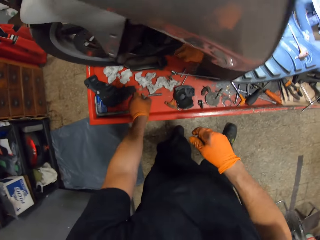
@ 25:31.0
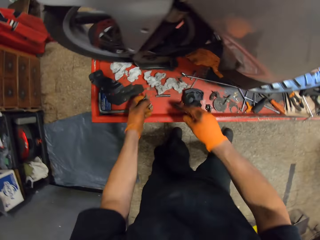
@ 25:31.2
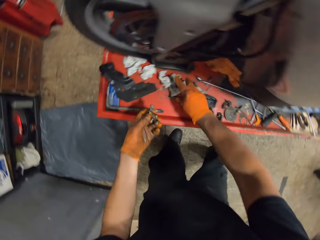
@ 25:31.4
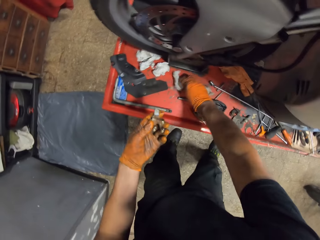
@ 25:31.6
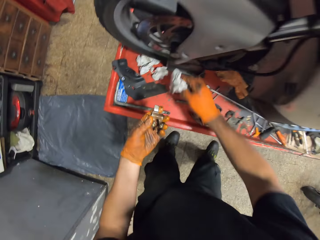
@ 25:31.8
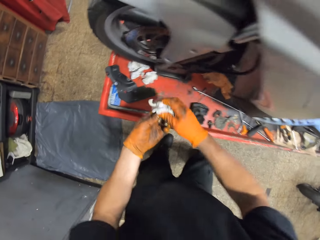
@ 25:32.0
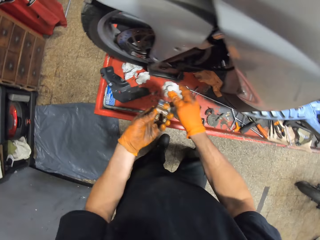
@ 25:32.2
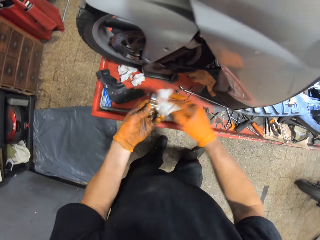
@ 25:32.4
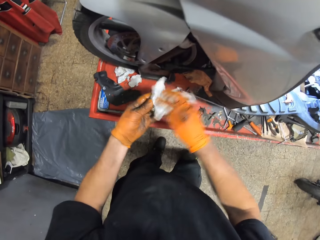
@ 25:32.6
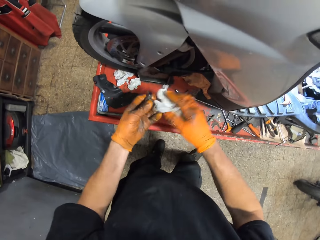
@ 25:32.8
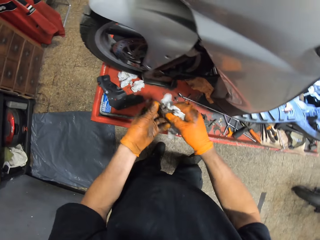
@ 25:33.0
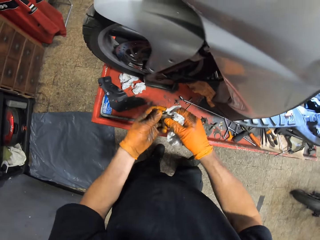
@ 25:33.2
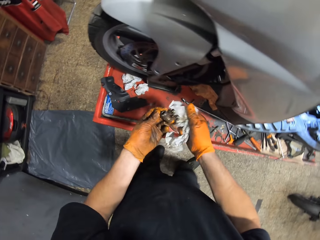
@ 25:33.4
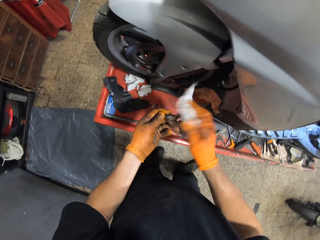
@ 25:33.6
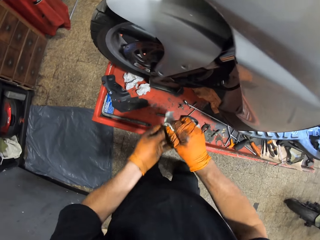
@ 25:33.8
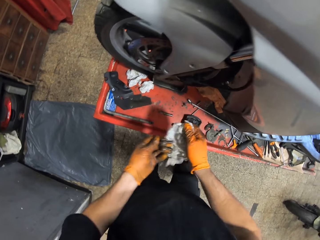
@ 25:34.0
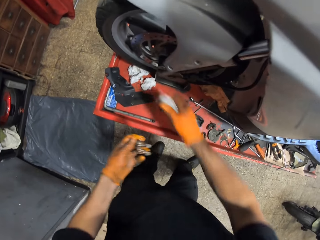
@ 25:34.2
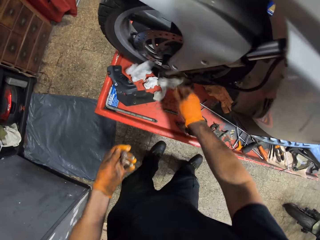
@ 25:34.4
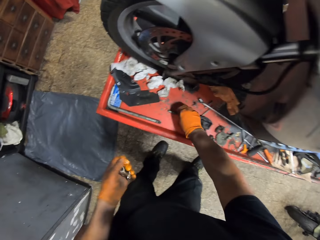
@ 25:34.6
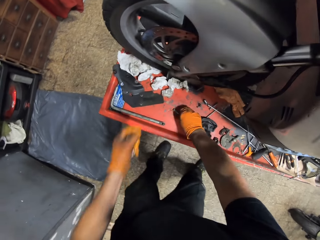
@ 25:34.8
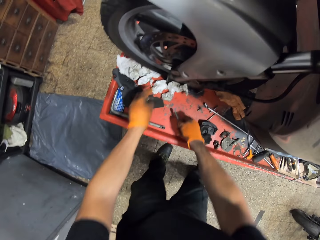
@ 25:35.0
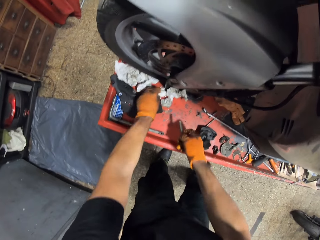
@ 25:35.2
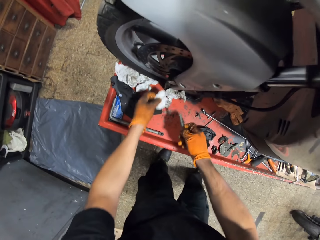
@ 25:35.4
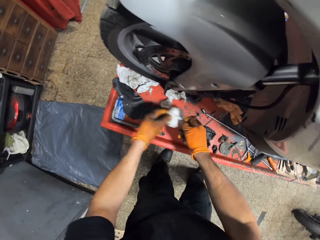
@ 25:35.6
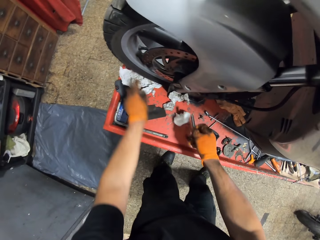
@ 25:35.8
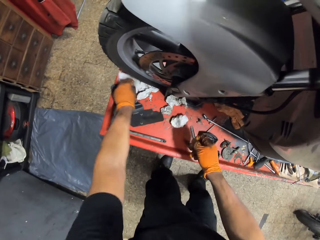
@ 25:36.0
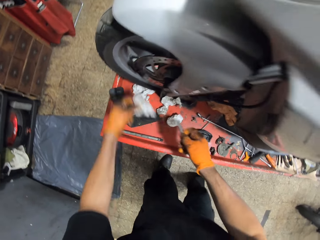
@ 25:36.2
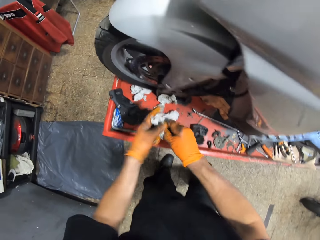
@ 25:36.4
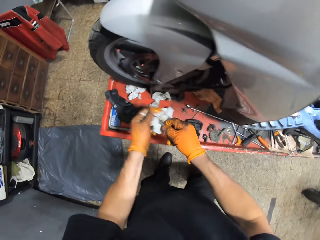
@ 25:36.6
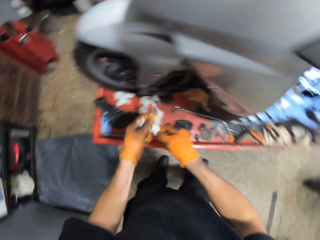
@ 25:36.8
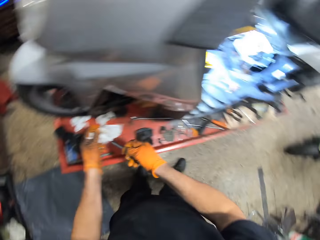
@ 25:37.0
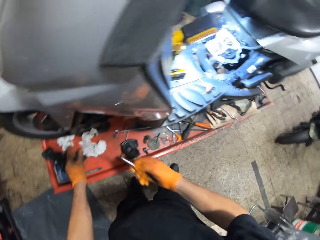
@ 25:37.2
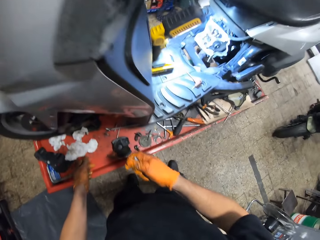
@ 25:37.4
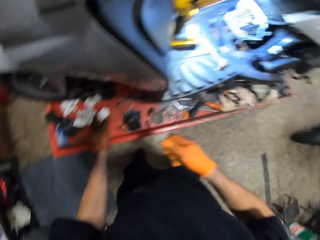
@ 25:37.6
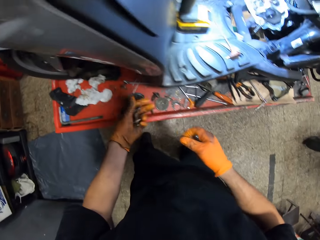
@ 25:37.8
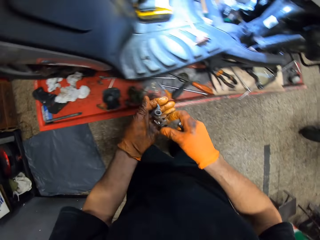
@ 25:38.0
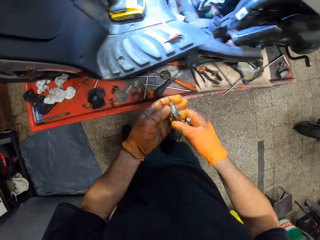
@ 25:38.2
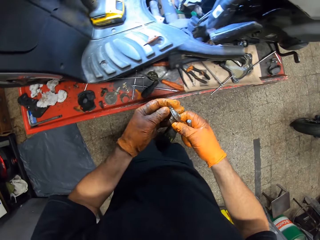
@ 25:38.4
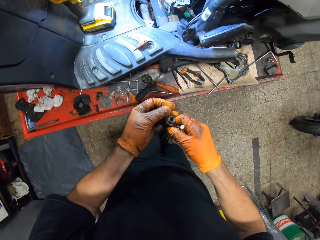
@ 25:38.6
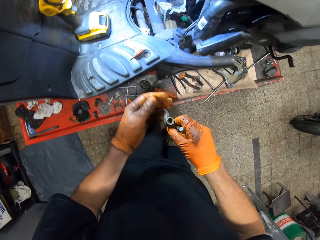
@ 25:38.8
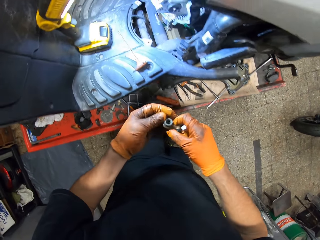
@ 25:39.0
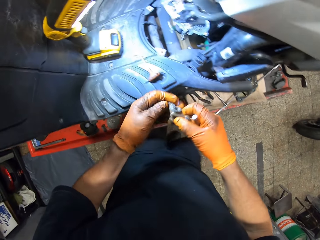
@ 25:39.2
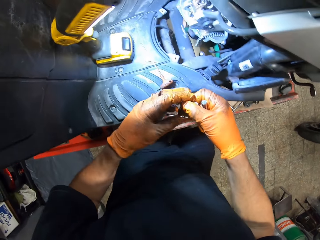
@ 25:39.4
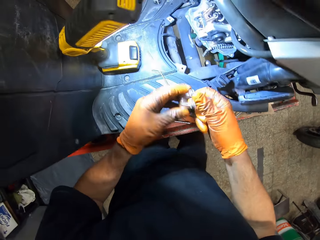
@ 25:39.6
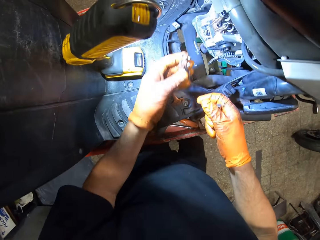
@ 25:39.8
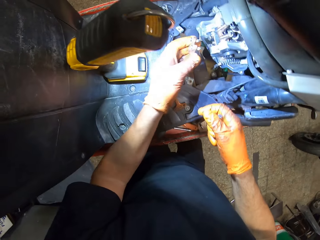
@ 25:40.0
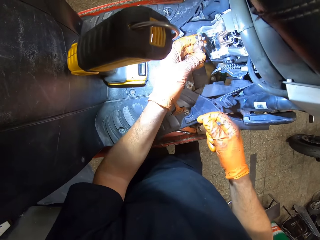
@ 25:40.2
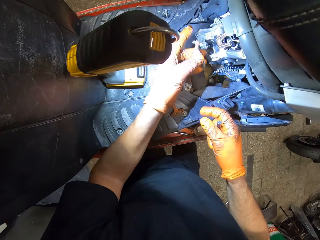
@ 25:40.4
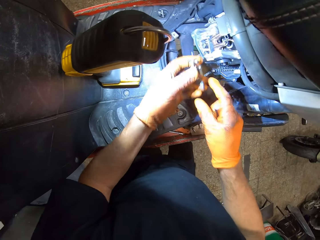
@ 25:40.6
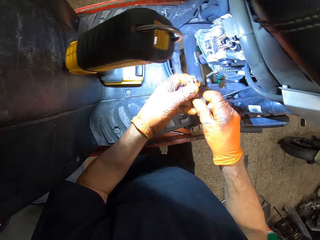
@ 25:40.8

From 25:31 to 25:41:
The camera wearer picks up a metal on the work table with his gloved left hand. He picks up a tissue on the work table with his gloved right hand. He rubs the tissue in his gloved right hand on the metal in his gloved left hand. He drops the tissue in his gloved right hand on the work table. He picks up a rod on the work table with his gloved right hand. He picks up the tissue on the work table with his gloved left hand. He rubs the tissue in his gloved left hand on the rod in his gloved right hand. He drops the tissue in his gloved left hand on the work table. He holds the metal in both gloved hands.

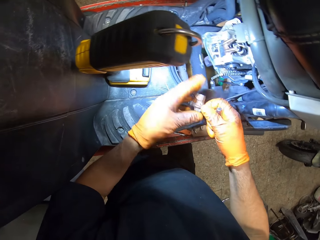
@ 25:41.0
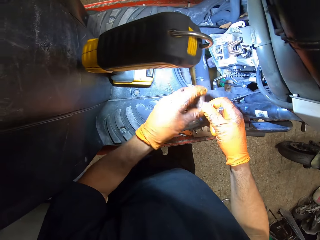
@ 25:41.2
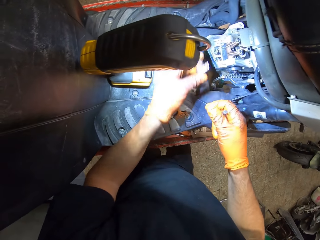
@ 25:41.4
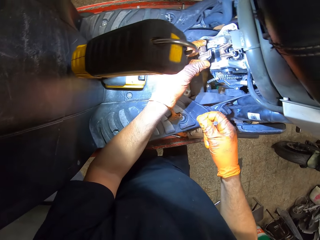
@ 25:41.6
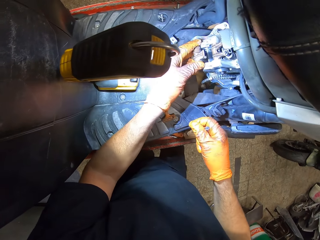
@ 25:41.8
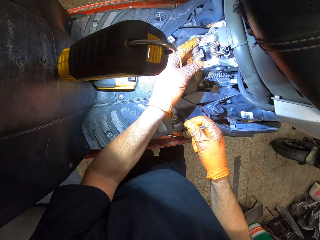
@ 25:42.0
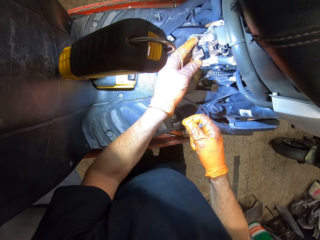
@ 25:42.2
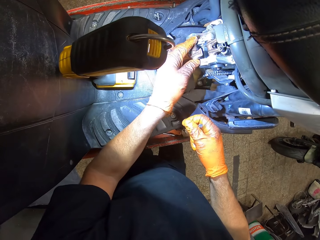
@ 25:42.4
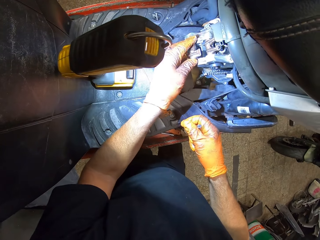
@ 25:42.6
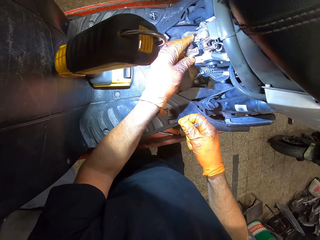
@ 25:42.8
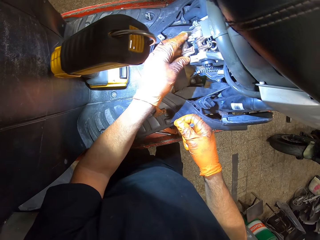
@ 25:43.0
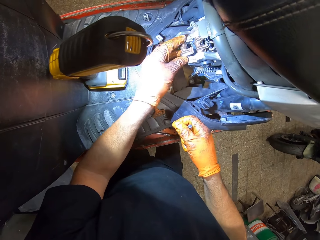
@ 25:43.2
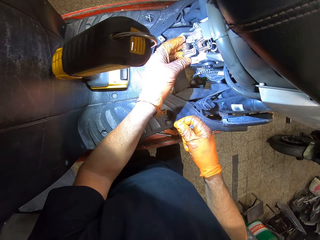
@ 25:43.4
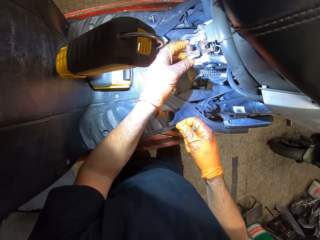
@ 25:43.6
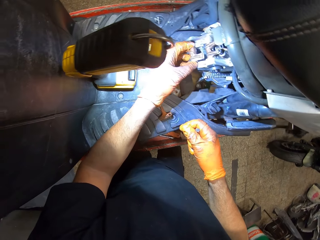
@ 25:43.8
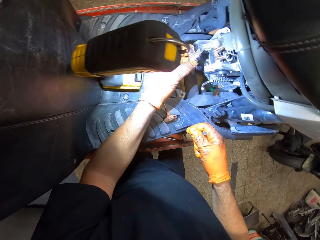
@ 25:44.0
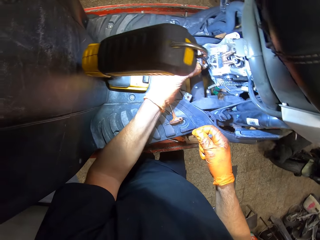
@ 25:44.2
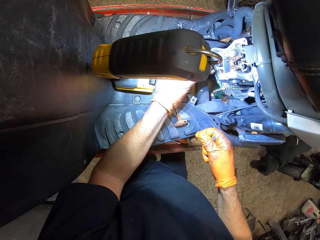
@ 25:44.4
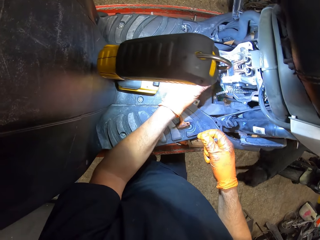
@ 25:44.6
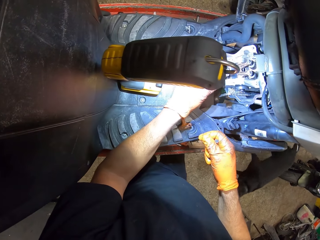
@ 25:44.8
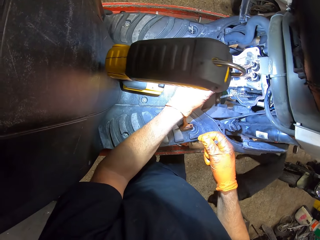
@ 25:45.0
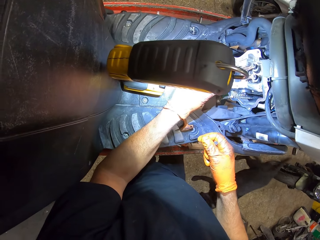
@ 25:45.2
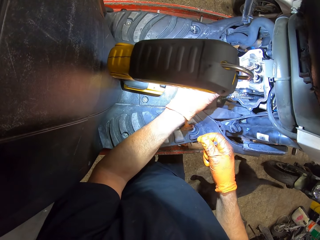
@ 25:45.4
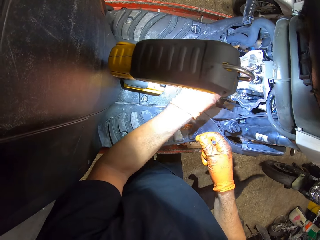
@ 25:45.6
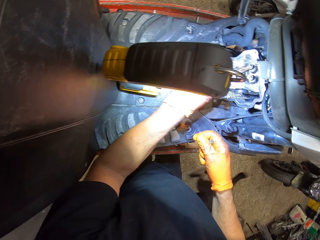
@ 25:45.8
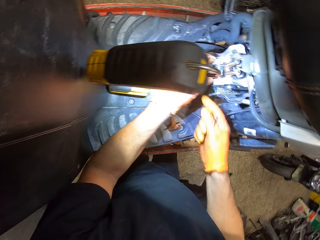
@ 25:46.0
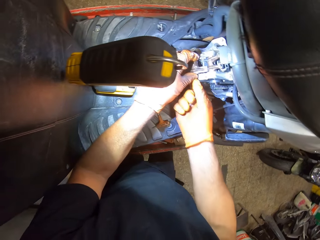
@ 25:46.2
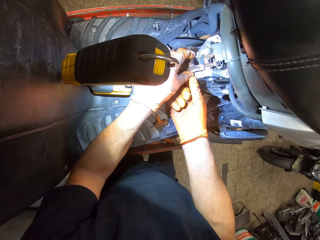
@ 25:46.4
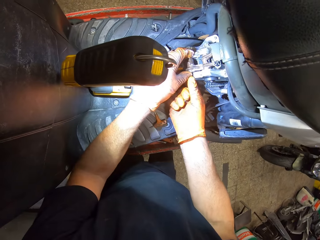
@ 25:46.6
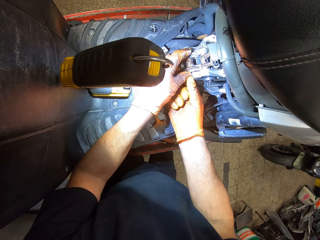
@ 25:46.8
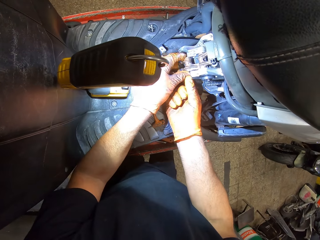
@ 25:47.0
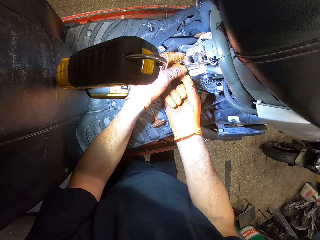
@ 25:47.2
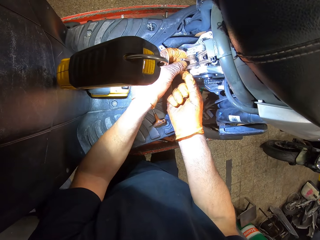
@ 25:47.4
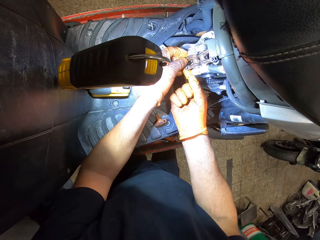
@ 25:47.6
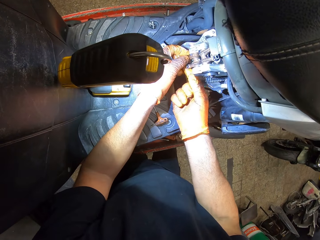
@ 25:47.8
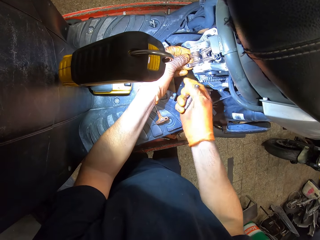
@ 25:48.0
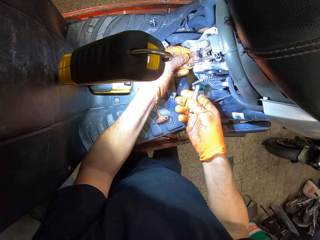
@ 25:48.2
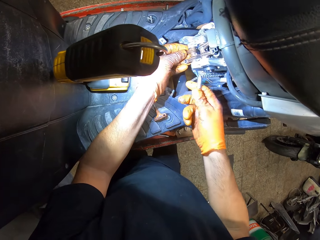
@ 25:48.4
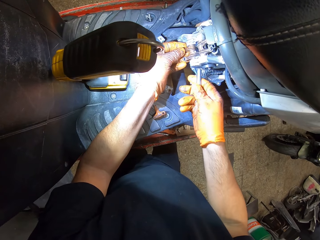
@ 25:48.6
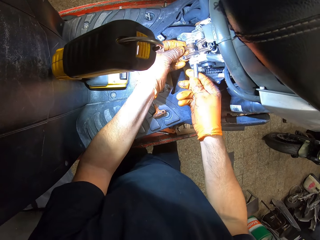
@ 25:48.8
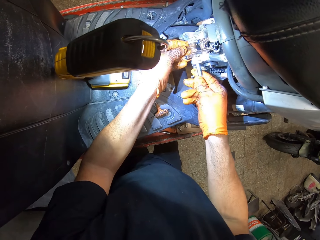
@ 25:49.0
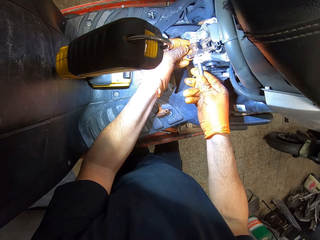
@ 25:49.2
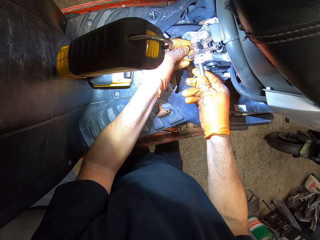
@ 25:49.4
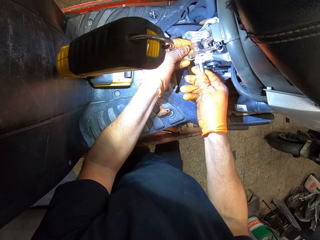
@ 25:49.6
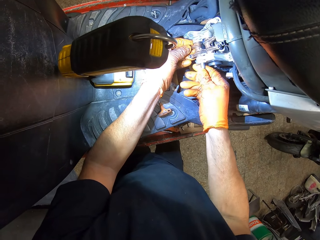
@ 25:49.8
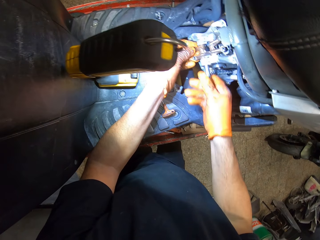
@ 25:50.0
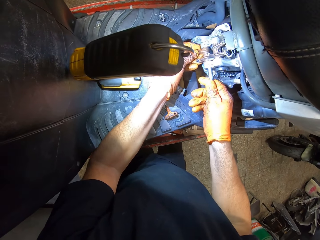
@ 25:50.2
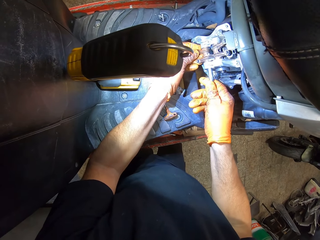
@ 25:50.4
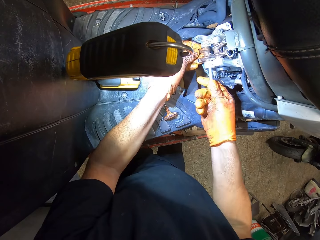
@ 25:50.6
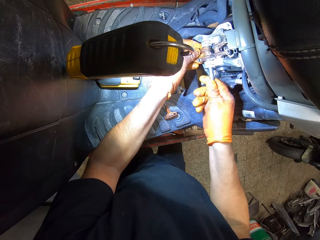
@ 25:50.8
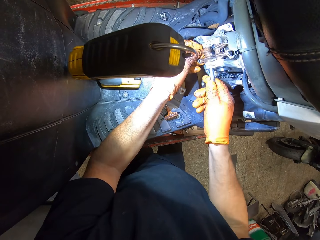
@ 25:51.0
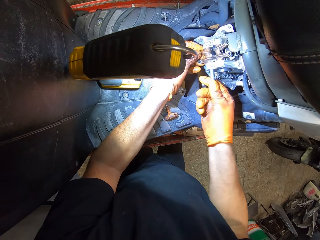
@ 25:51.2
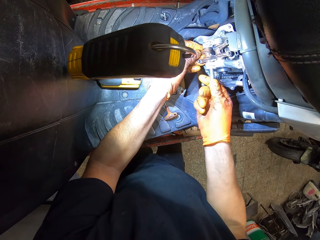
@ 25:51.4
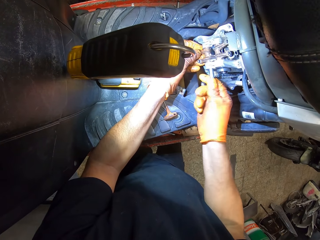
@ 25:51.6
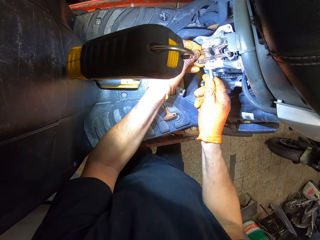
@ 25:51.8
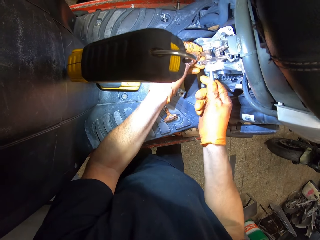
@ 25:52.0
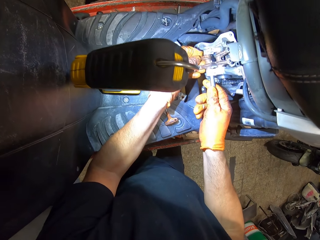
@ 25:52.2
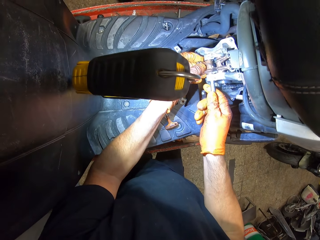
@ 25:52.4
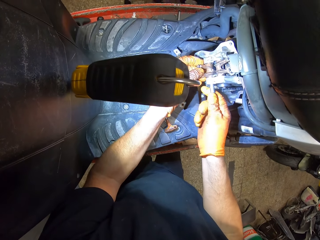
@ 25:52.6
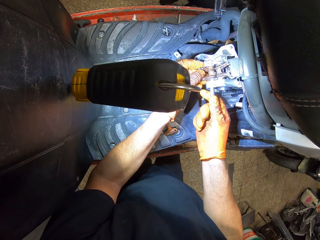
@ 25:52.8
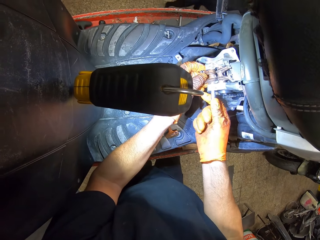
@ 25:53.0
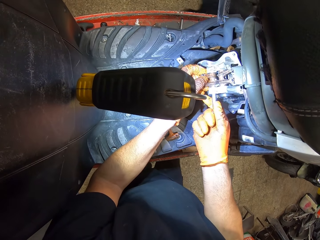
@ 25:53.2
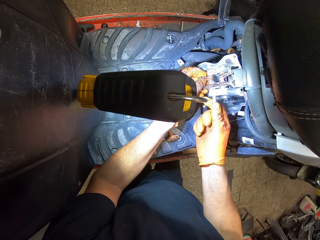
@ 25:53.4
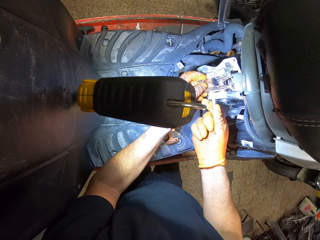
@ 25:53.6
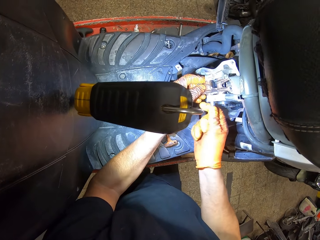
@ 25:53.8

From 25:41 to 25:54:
The camera wearer fixes something in the engine. He places the metal in the engine block with his gloved left hand. A cat walks past the camera wearer in the workshop. The camera wearer holds the metal in the engine block with both gloved hands. He inserts the rod in the engine block with his gloved right hand. He fixes the bolt in the engine.
